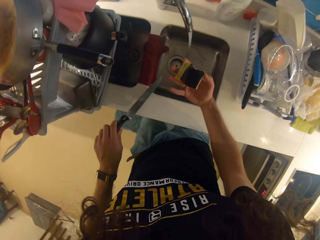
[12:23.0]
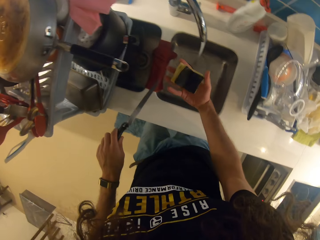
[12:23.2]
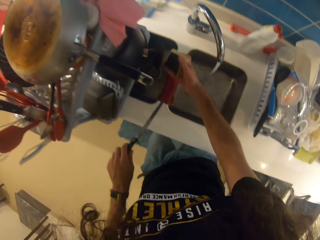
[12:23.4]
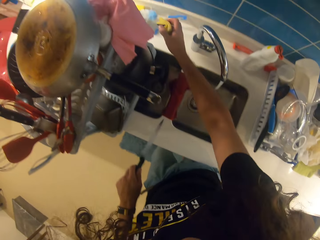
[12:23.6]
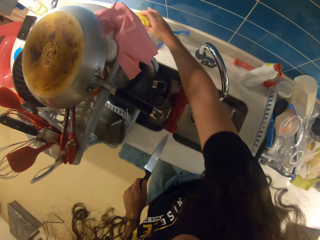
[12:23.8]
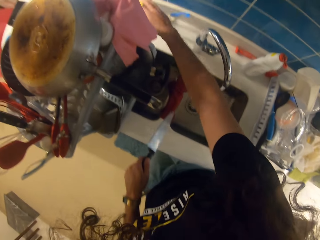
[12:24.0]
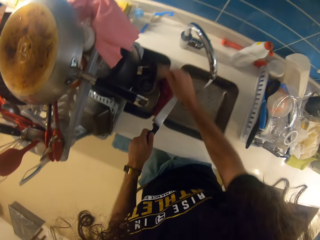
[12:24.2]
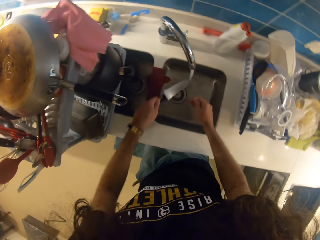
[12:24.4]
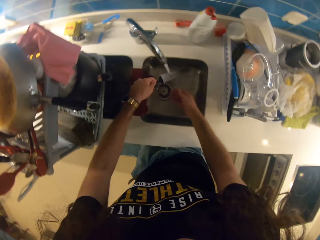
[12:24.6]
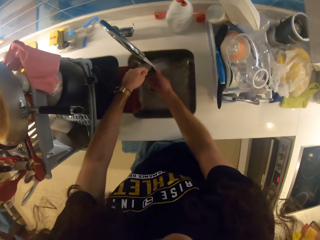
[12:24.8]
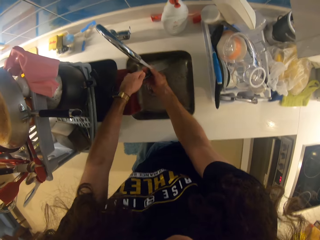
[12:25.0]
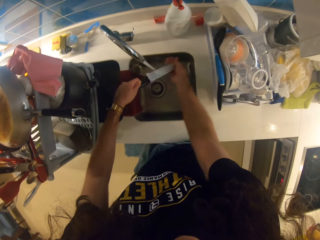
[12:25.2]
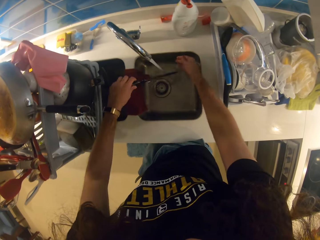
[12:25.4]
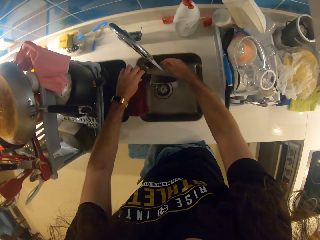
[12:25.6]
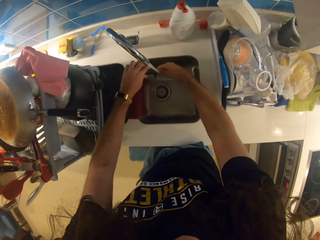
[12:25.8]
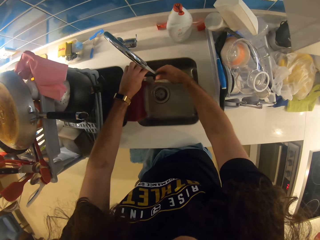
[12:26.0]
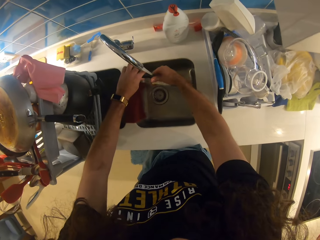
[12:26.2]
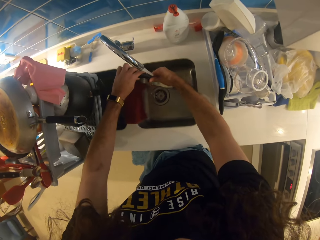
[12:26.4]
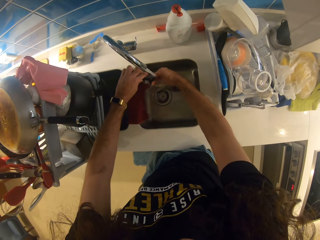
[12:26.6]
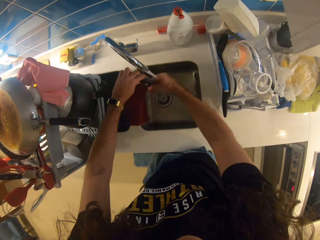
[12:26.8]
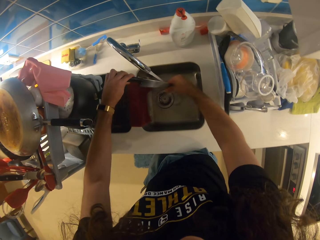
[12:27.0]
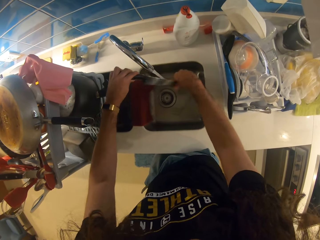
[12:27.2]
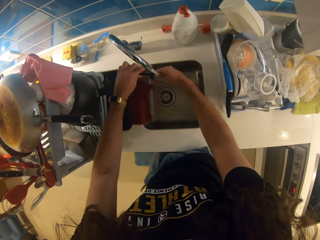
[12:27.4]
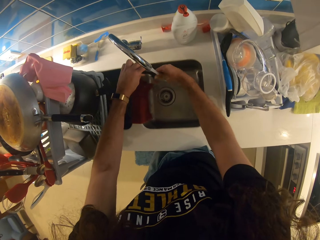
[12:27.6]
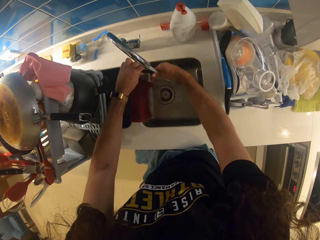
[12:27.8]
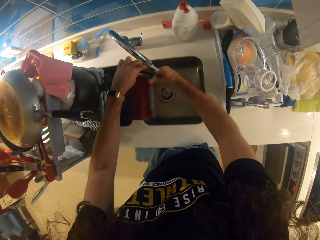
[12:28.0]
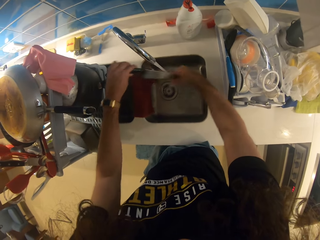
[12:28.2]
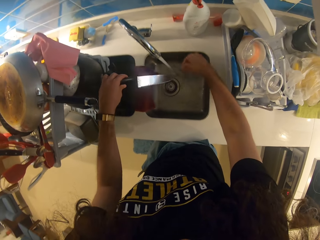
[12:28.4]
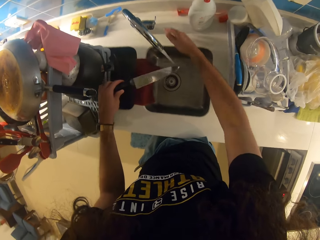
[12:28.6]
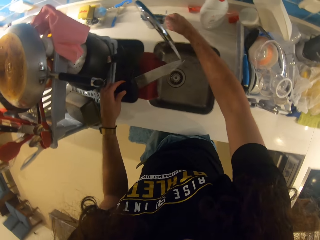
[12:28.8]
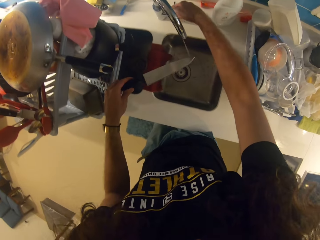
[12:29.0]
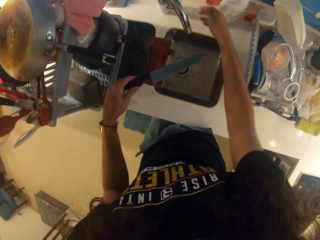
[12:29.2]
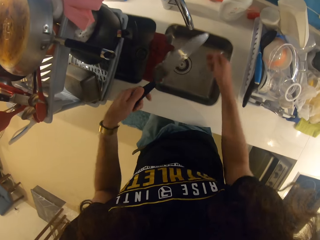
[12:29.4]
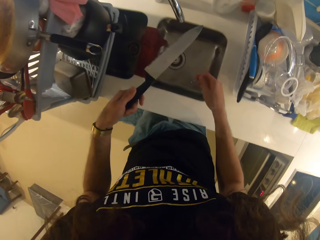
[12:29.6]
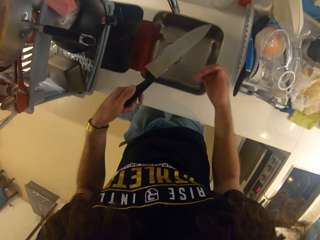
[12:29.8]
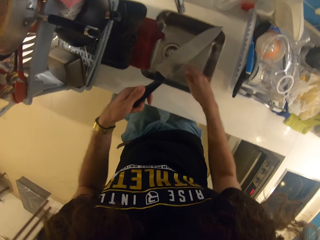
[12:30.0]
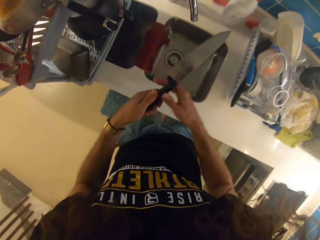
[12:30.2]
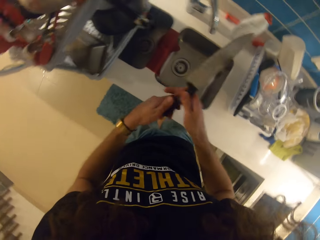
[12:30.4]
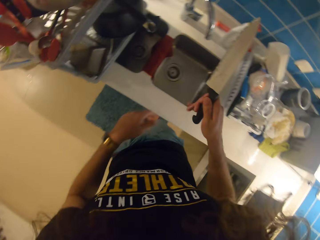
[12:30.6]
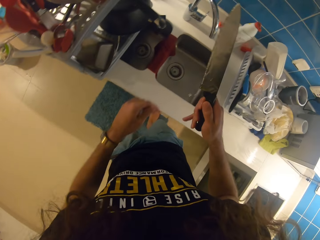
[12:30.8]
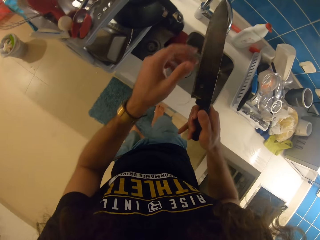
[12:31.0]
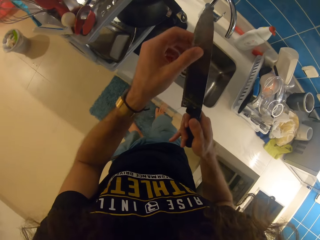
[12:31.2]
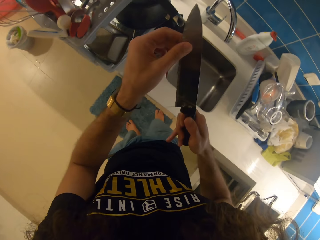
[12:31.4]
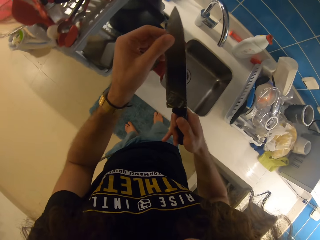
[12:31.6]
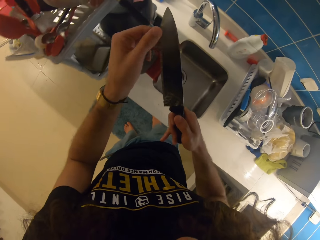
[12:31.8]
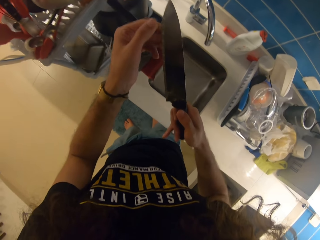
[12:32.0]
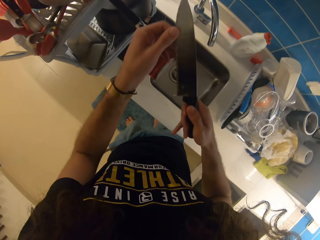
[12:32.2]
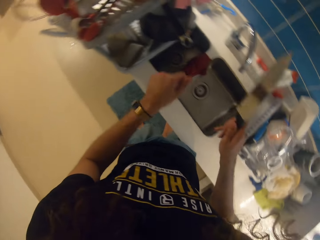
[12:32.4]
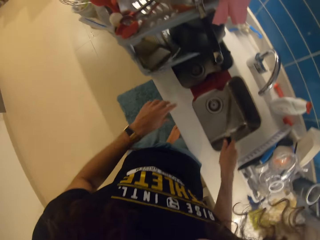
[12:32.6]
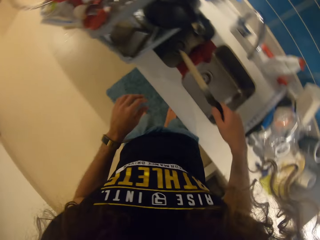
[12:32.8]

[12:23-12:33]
The camera wearer puts down the dish washing sponge. They rinse the knife.

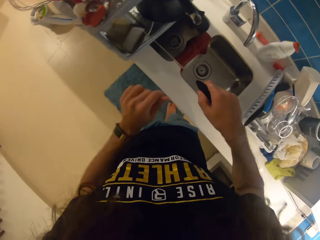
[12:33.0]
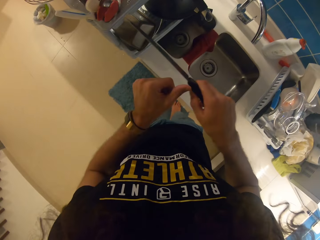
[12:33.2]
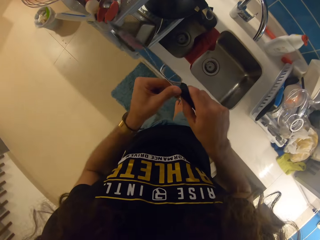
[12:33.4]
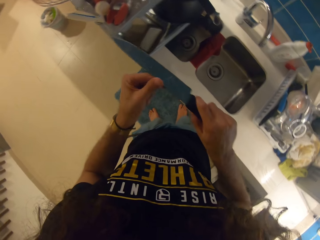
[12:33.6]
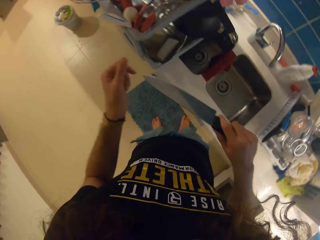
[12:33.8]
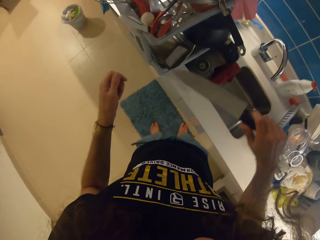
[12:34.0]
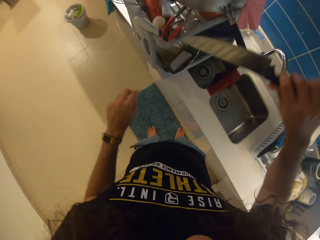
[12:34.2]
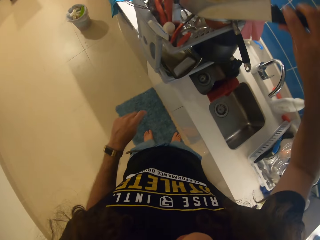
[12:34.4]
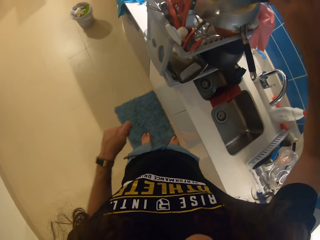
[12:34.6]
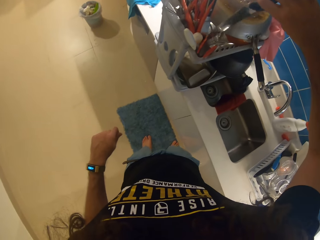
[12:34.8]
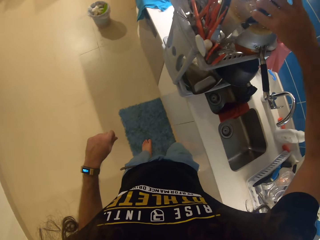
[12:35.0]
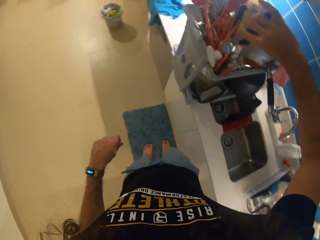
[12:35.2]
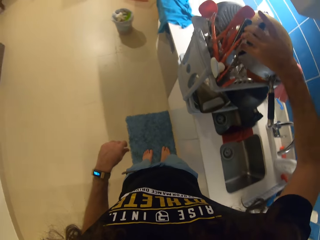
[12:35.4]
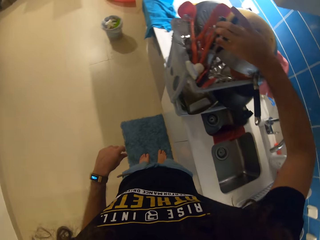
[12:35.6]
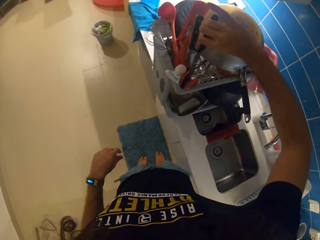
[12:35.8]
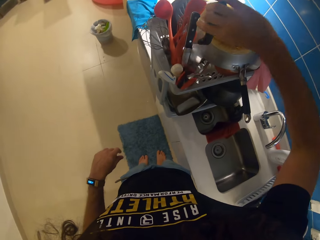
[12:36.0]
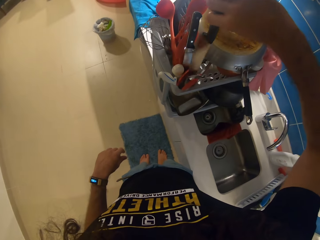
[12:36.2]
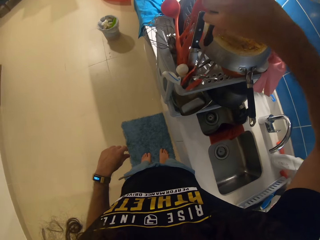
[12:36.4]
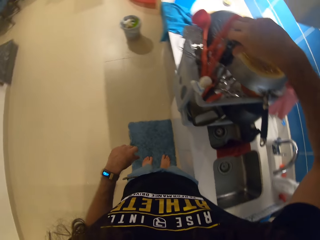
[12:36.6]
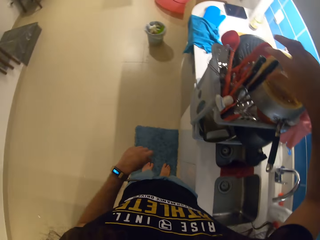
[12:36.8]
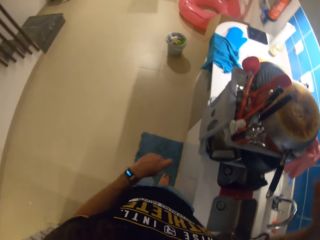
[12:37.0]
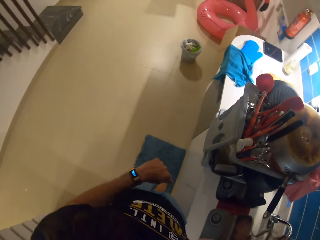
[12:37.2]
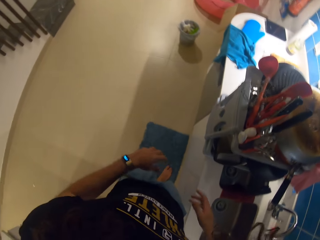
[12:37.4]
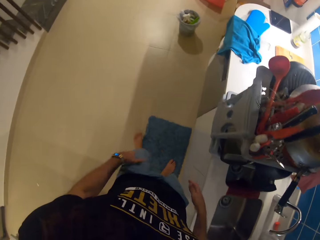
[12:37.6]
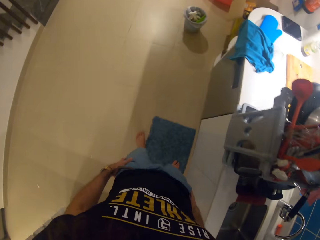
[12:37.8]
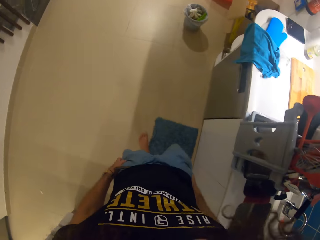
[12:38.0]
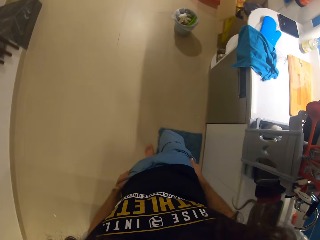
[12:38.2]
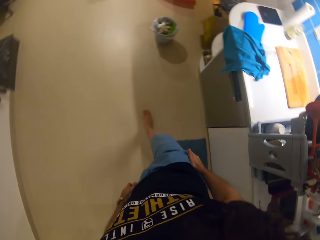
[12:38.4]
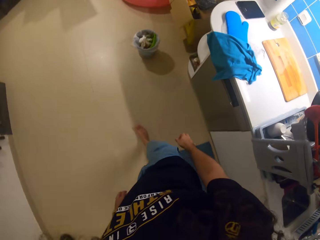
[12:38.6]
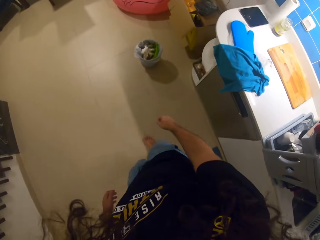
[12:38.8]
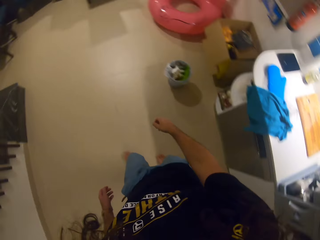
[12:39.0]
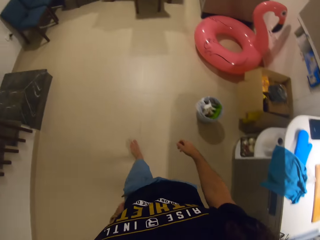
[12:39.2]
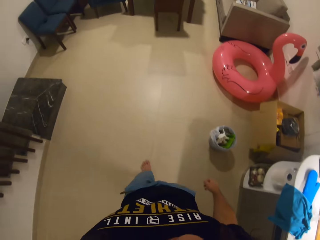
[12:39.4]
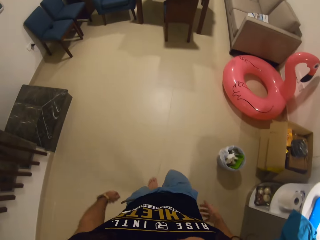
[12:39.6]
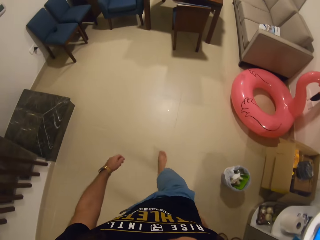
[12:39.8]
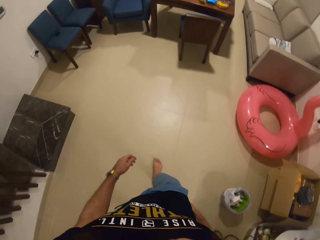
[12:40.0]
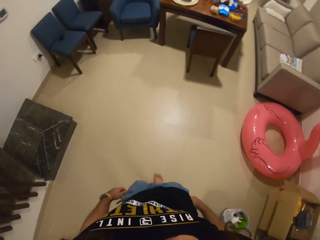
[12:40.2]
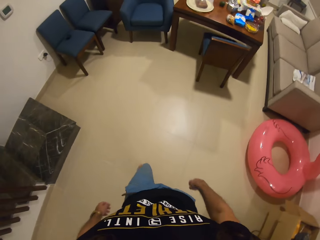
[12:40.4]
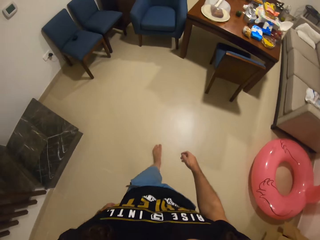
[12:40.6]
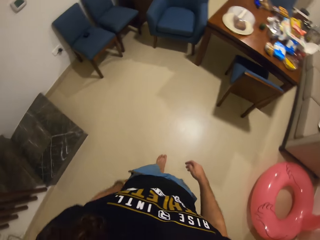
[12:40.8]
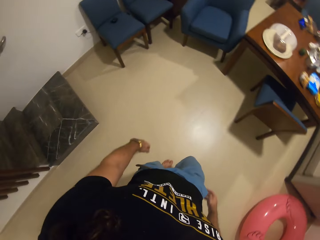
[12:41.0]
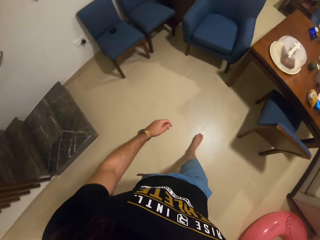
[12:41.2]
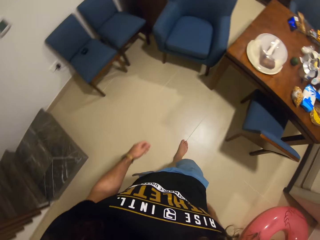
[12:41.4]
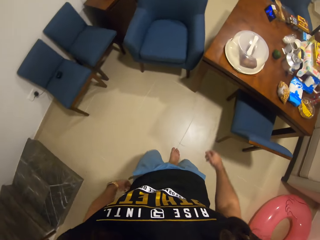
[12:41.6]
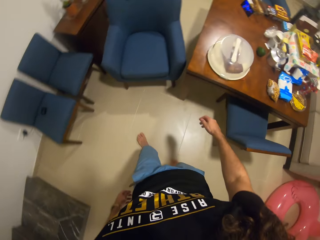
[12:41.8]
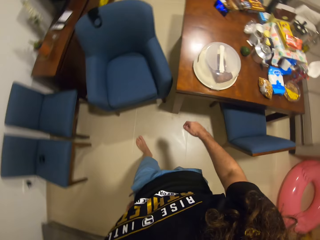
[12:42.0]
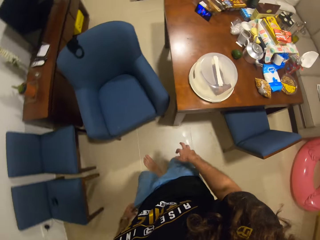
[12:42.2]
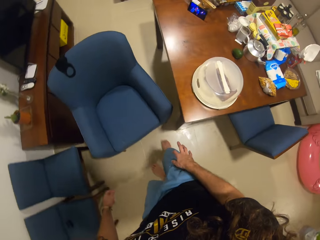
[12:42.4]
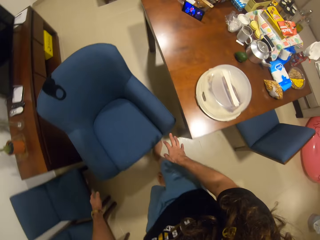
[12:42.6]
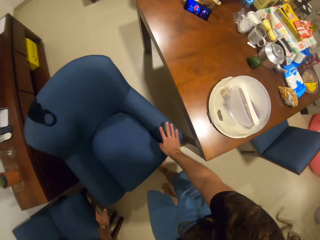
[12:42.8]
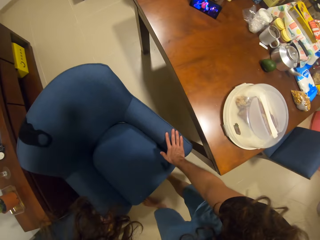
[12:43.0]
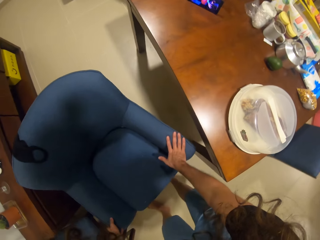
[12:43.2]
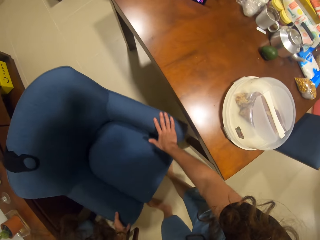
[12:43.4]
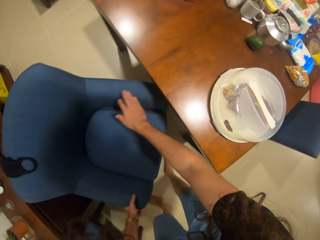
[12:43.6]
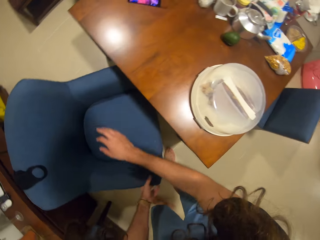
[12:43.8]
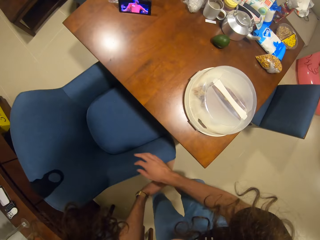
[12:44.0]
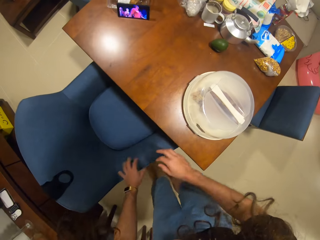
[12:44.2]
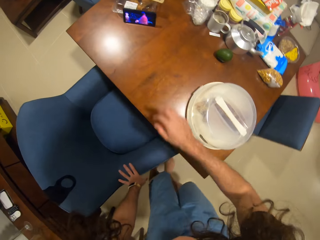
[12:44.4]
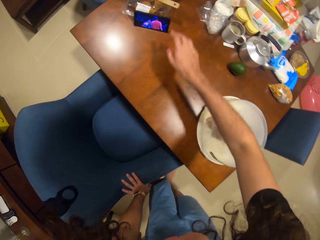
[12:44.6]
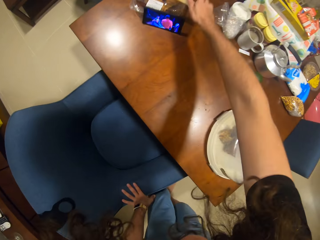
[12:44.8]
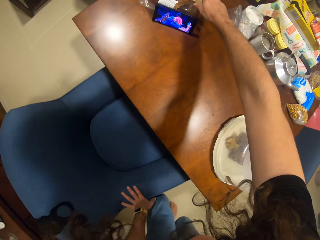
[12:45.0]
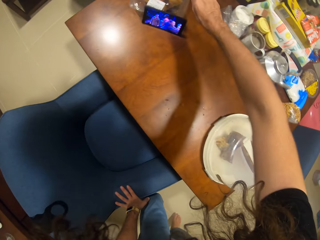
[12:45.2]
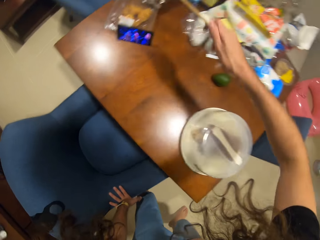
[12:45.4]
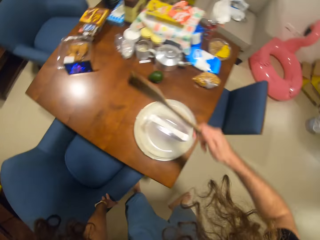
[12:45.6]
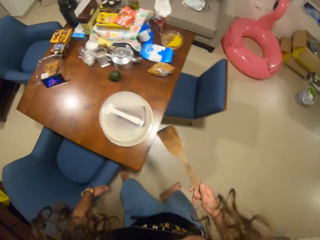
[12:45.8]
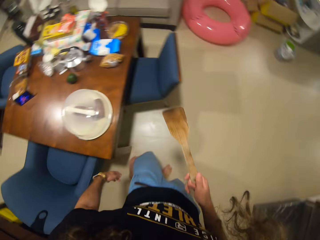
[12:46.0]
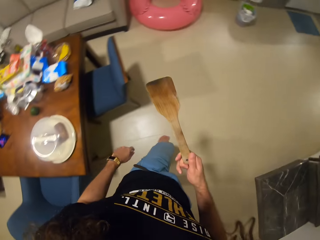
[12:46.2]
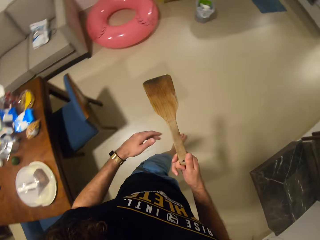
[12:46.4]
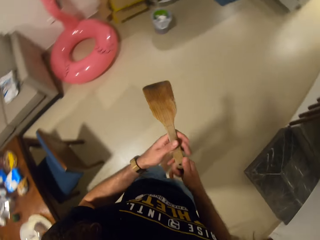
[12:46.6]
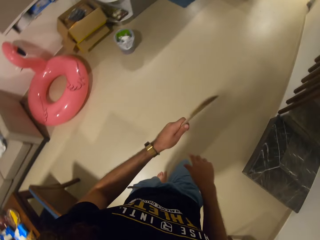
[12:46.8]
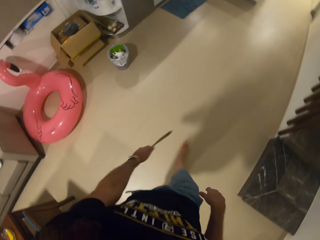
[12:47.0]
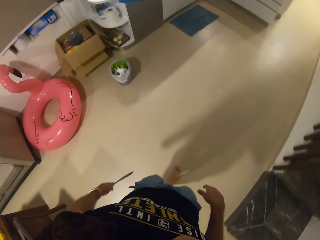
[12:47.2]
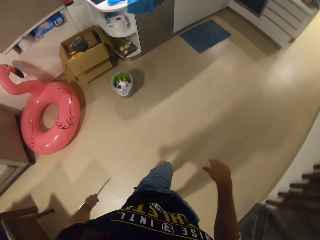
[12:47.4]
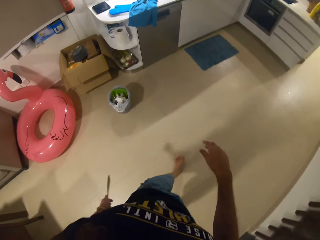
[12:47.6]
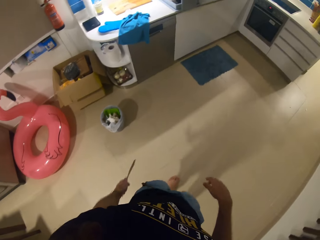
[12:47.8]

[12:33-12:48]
The camera wearer places the knife at the plastic dryer. She walks towards the table. She arranges the dining chair. She takes a wooden spoon or cooking stick with her right hand and washes it at the sink.
